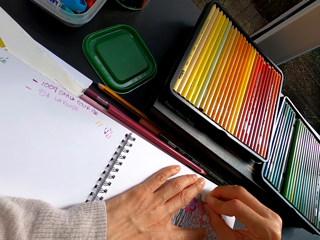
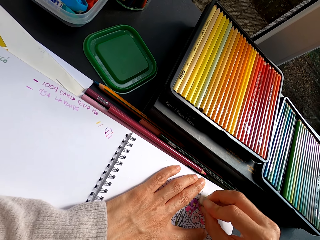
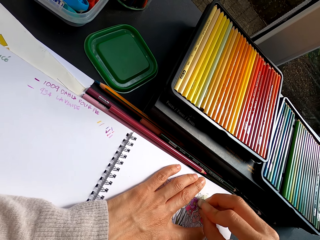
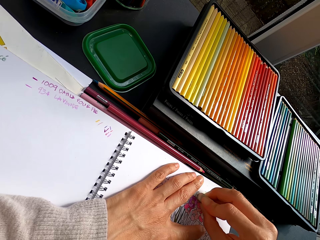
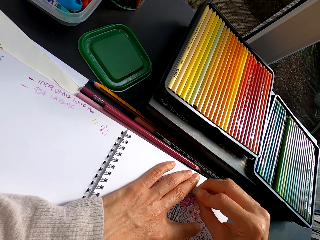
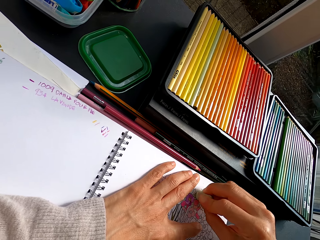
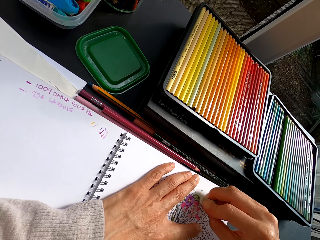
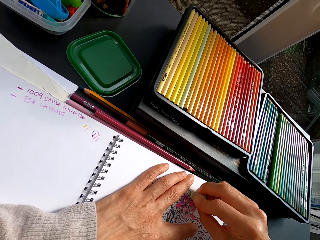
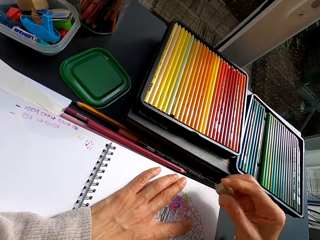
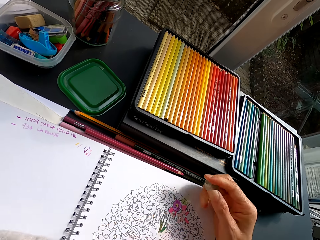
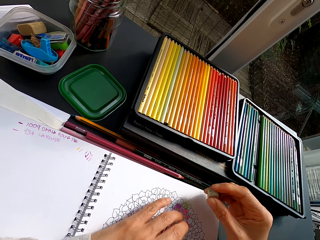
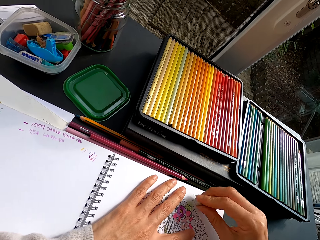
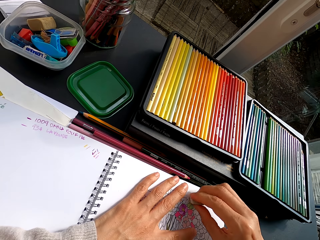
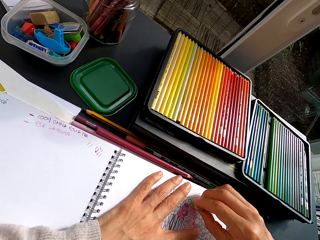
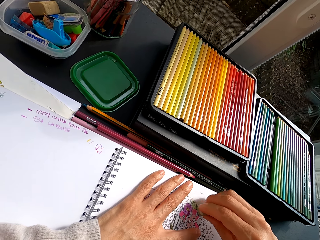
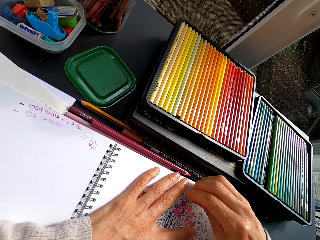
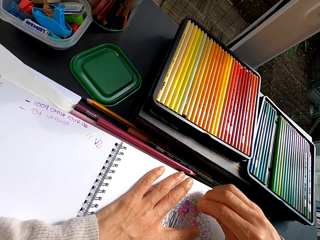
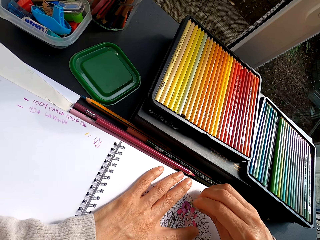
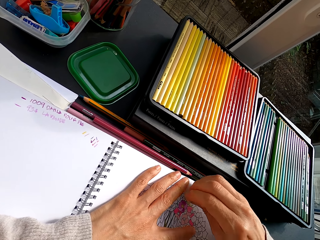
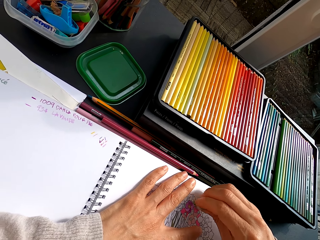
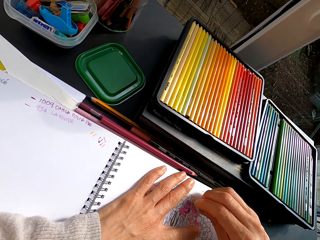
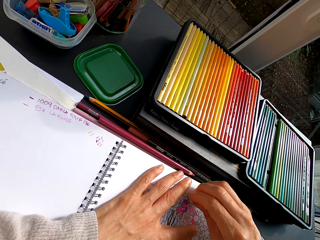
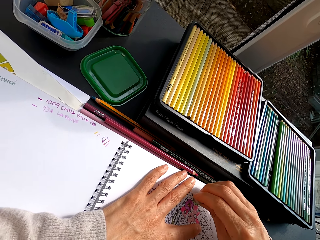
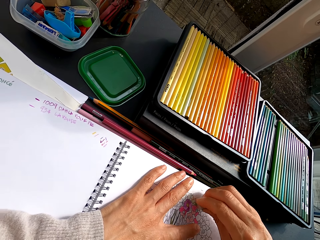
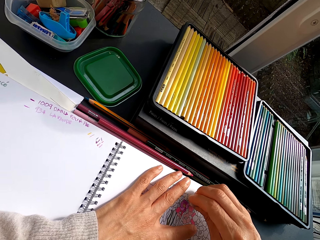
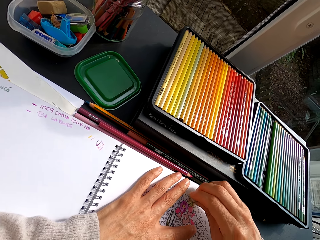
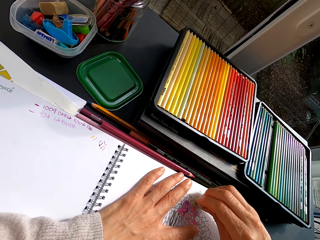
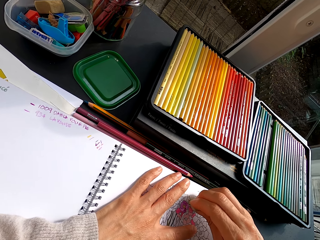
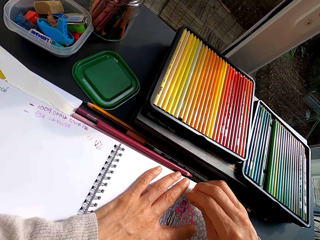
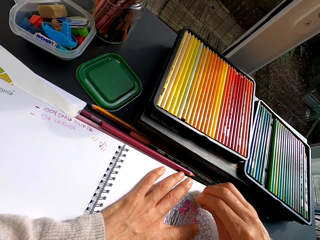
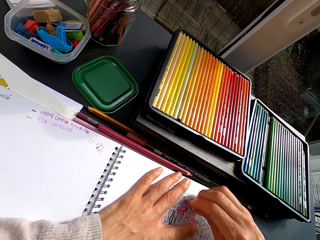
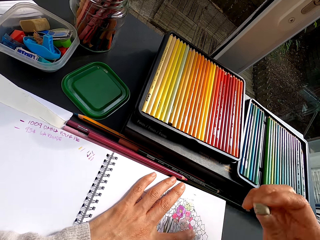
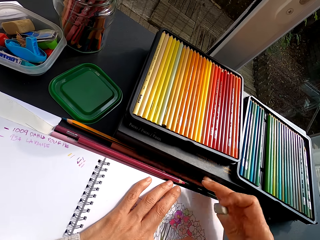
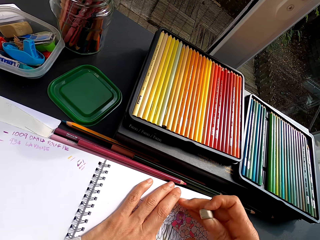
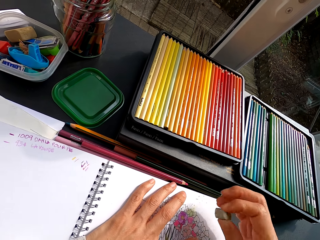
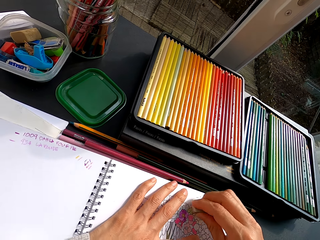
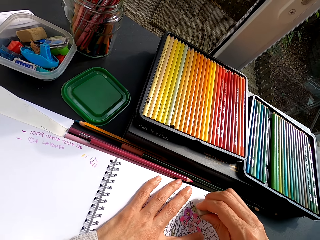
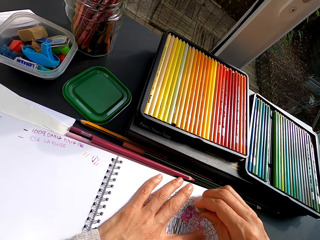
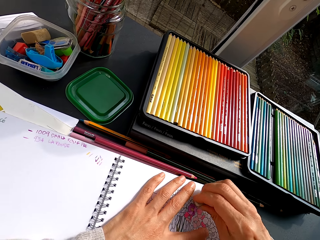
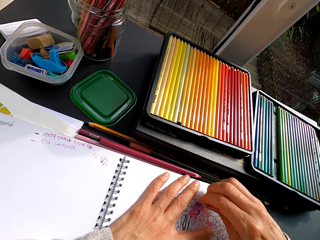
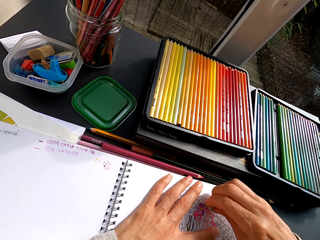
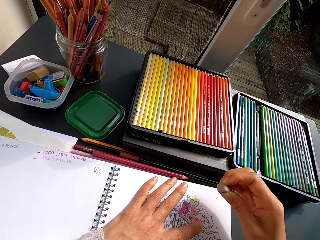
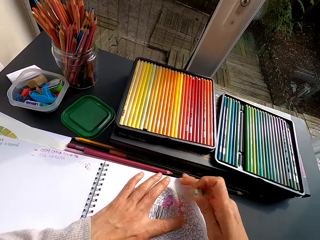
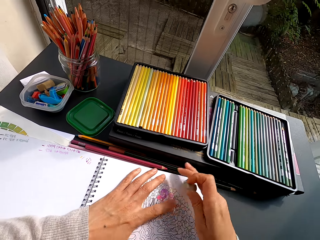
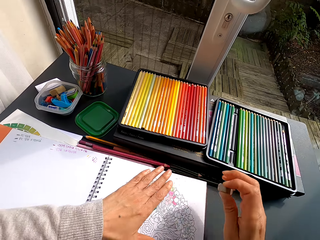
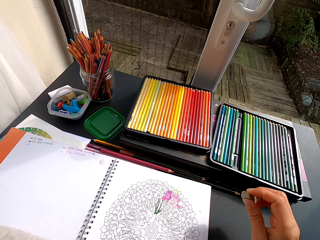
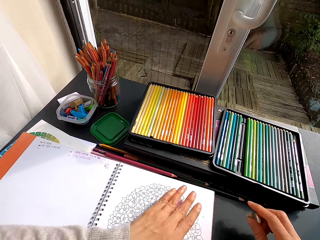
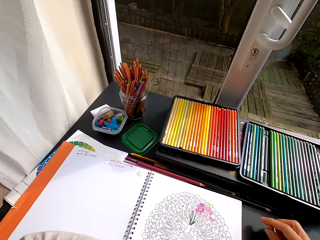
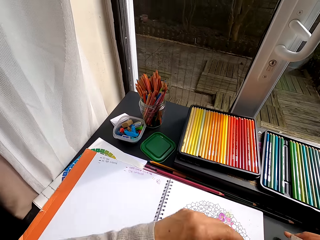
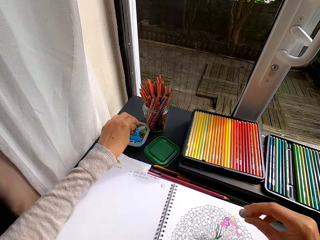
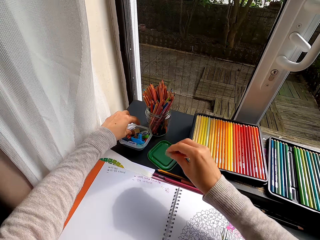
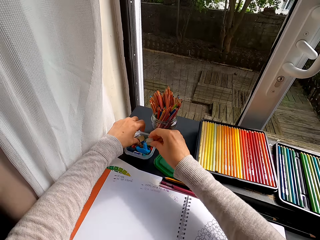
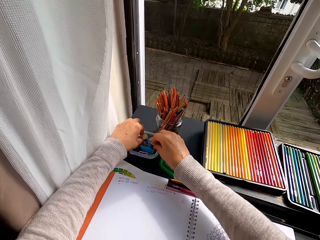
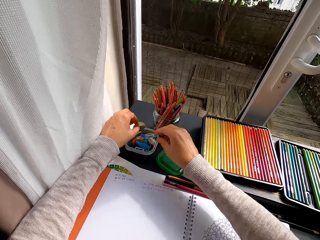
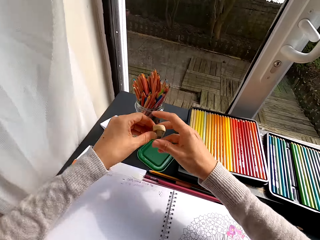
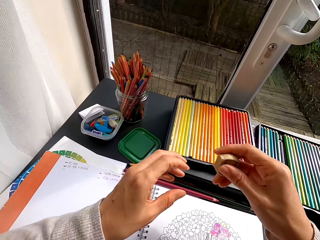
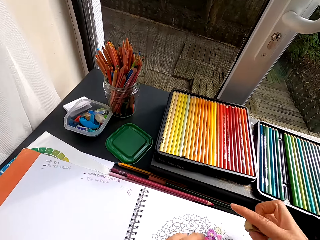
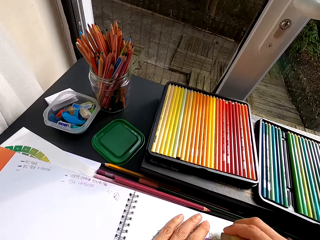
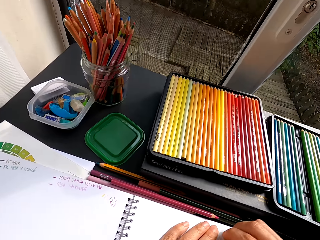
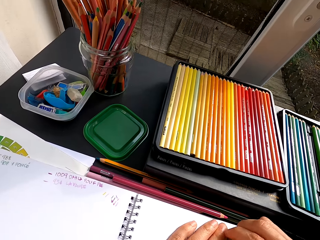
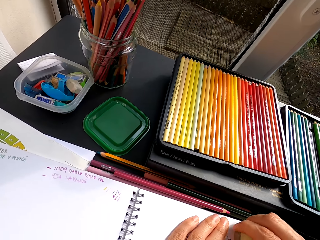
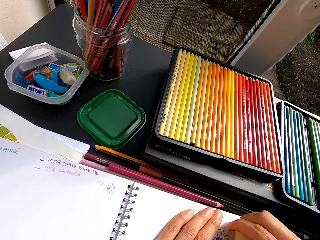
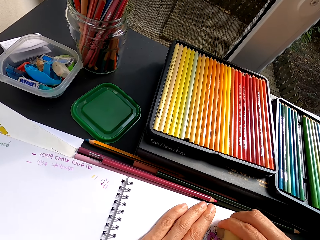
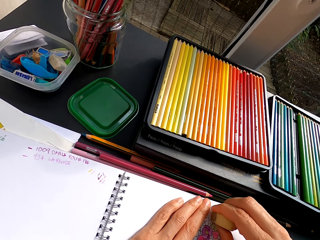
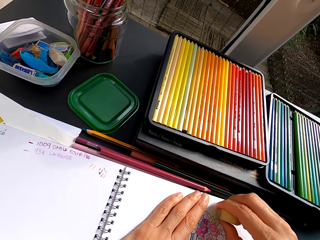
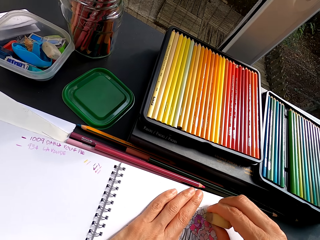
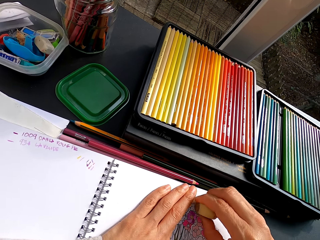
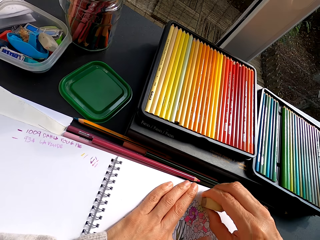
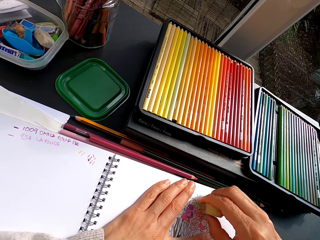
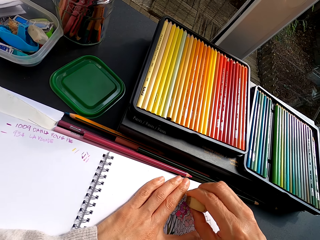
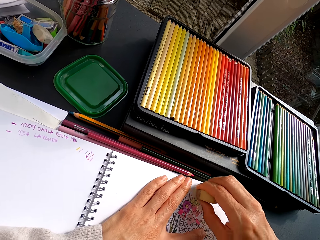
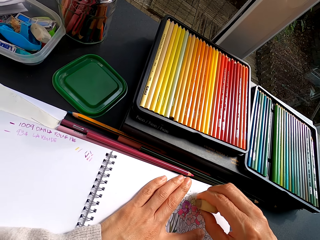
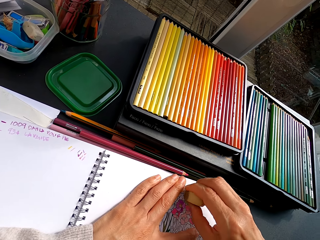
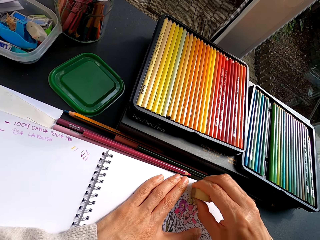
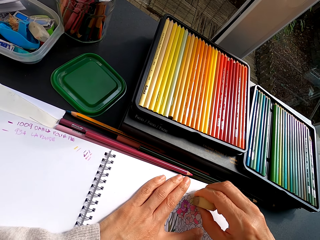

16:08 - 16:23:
The camera wearer wipes the chaff from the book. They erase the image with a rubber. They wipe the chaff from the book. They erase the image with the rubber. They wipe the chaff from the book. They drop the rubber. They inspect the container. They pick the rubber. They erase the image with the rubber.

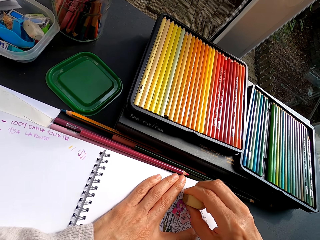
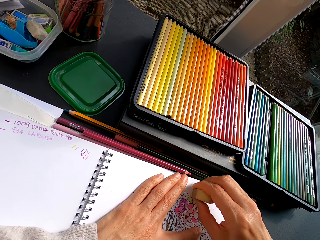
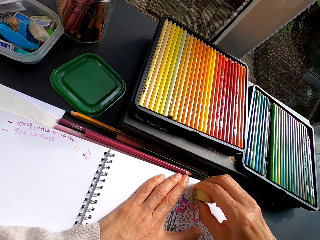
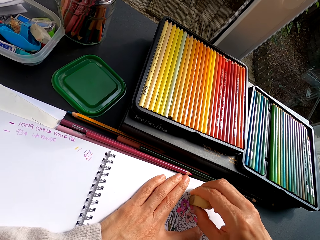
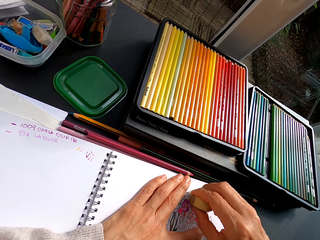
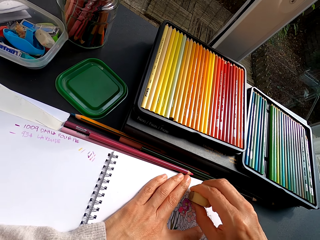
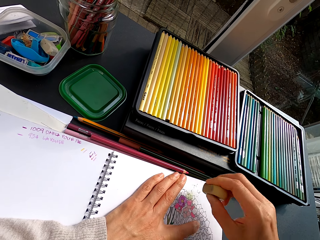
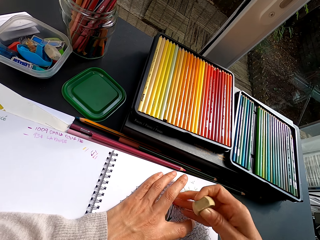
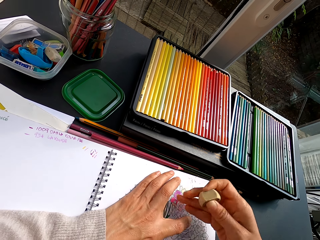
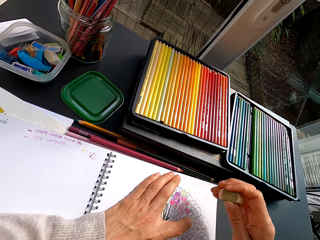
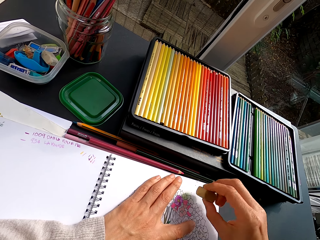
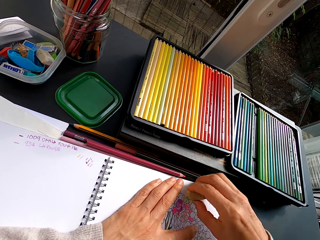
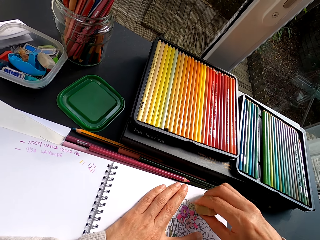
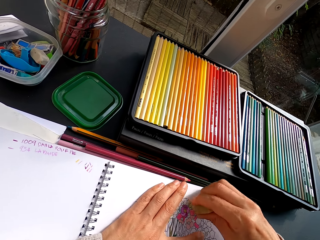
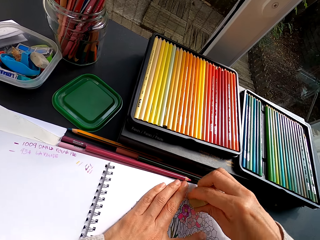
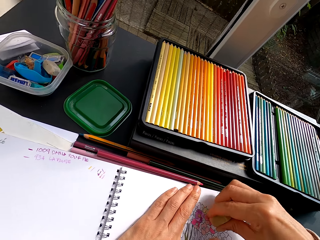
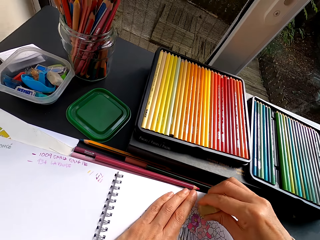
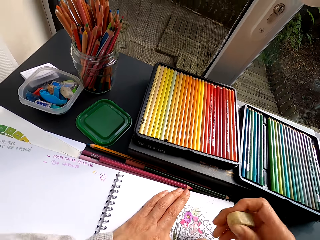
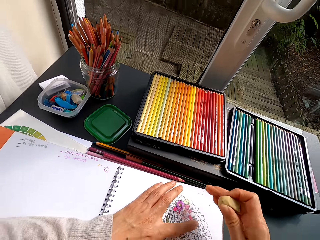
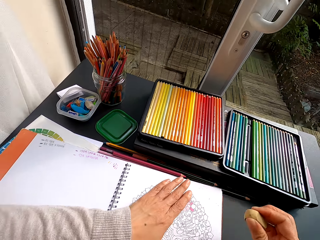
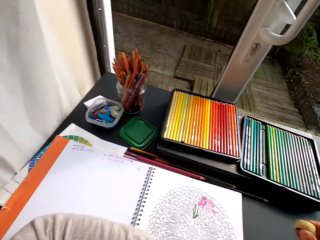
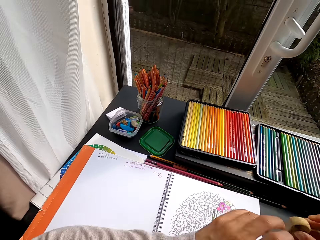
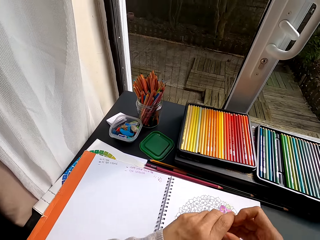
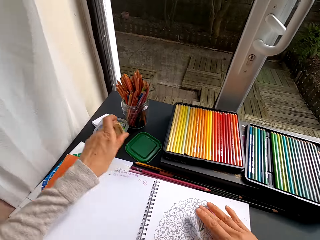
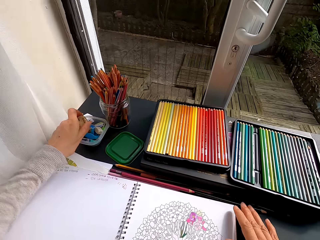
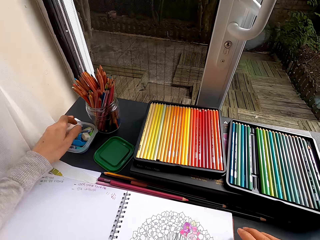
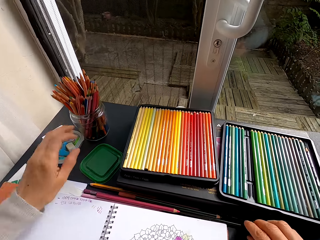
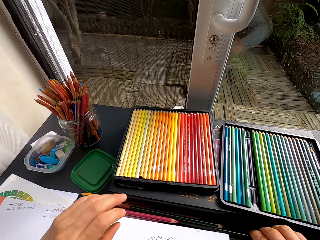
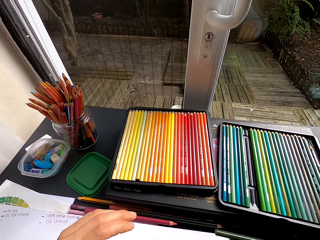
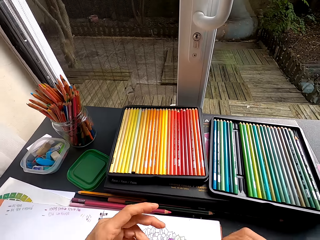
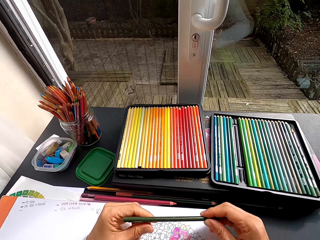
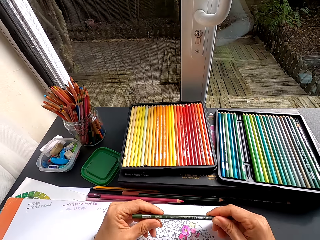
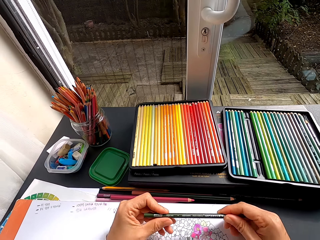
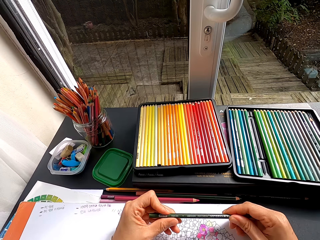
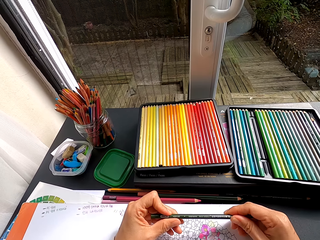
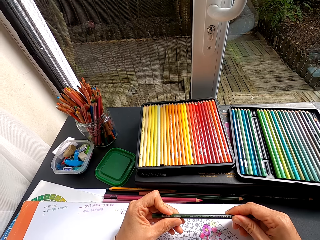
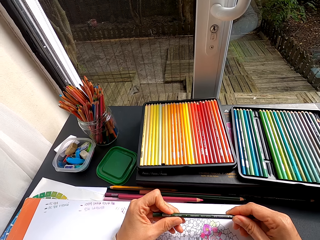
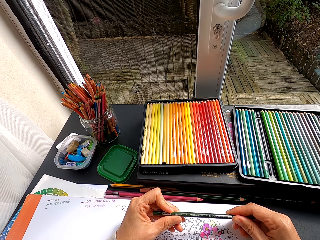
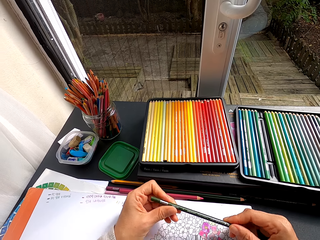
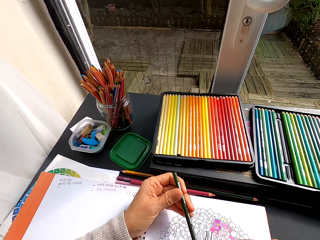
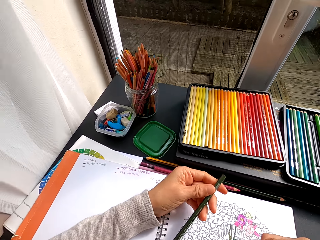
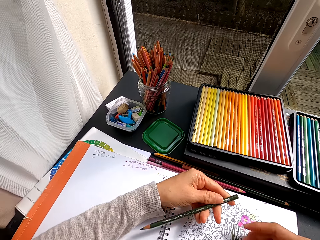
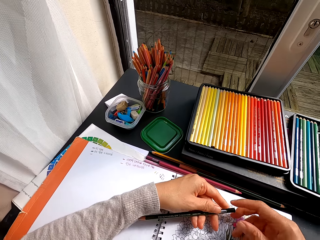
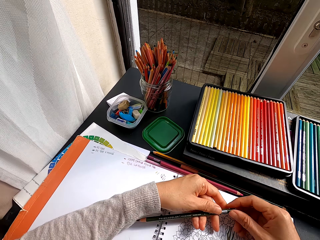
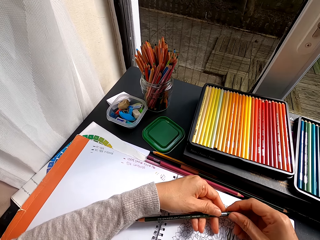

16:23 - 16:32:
The camera wearer wipes the chaff from the book. They erase the image with a rubber. They wipe the chaff from the book. They put the rubber in a container. They pick the pencil crayon from the table. They stare at the pencil crayon.
